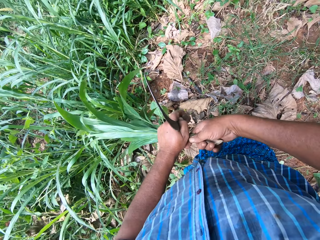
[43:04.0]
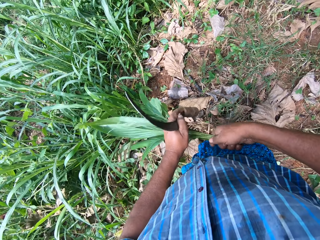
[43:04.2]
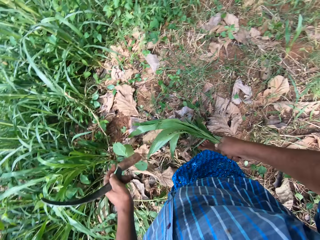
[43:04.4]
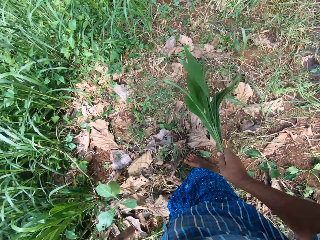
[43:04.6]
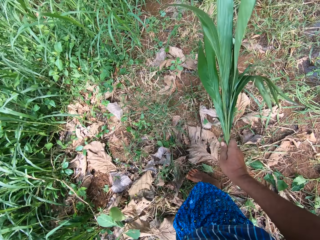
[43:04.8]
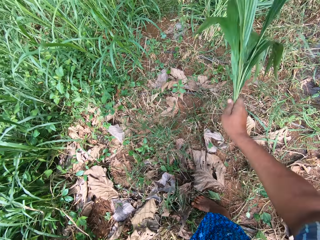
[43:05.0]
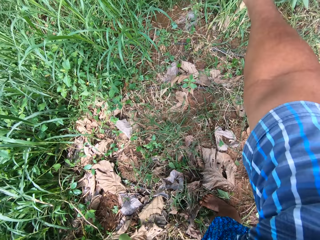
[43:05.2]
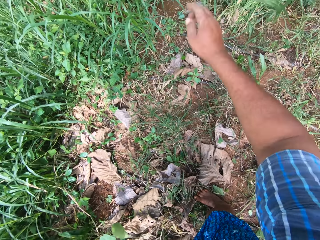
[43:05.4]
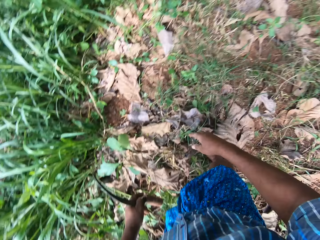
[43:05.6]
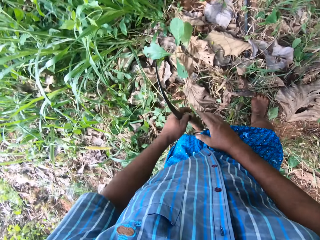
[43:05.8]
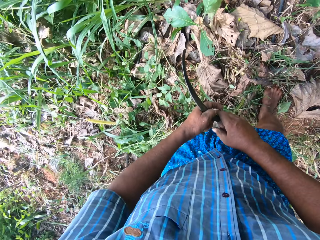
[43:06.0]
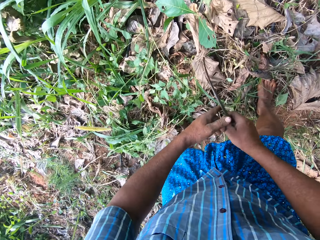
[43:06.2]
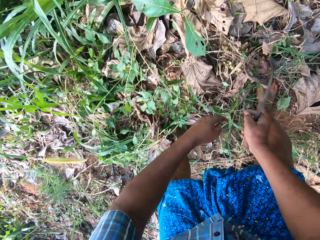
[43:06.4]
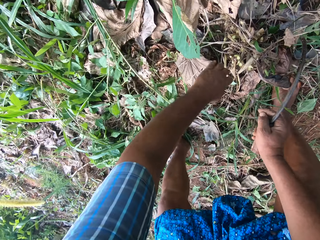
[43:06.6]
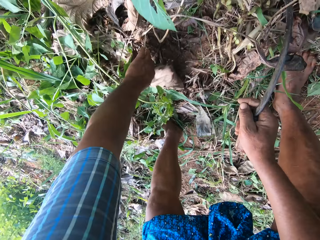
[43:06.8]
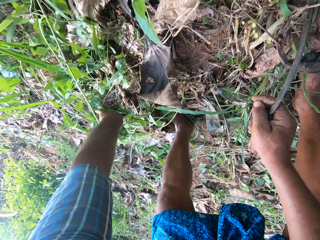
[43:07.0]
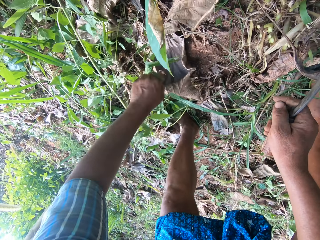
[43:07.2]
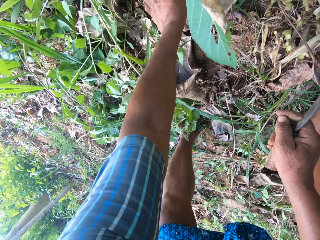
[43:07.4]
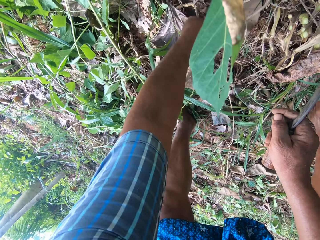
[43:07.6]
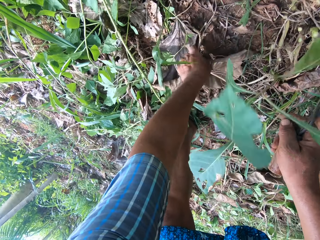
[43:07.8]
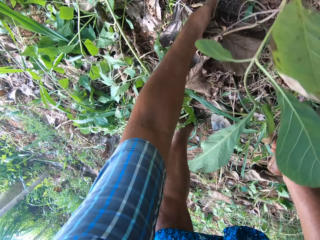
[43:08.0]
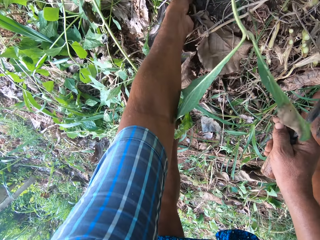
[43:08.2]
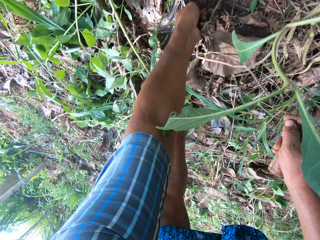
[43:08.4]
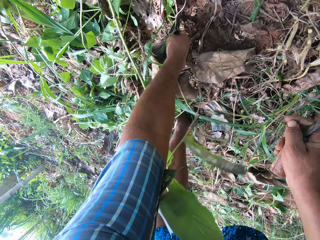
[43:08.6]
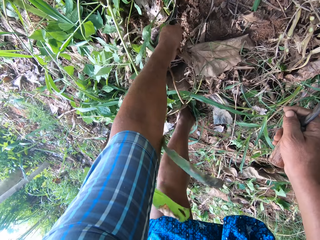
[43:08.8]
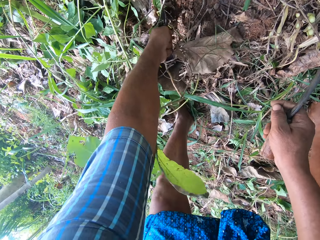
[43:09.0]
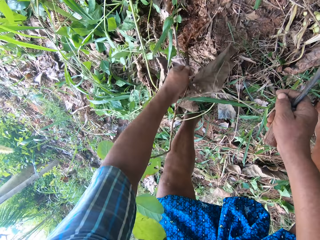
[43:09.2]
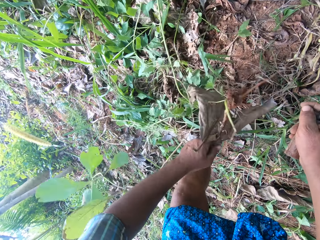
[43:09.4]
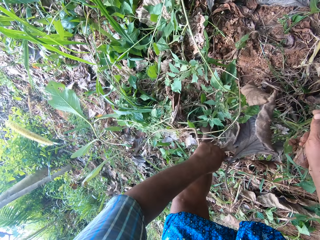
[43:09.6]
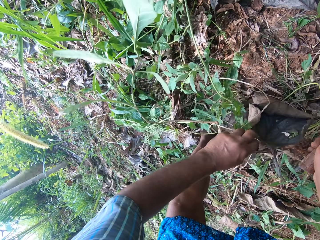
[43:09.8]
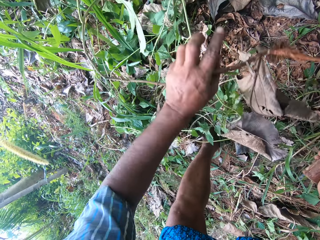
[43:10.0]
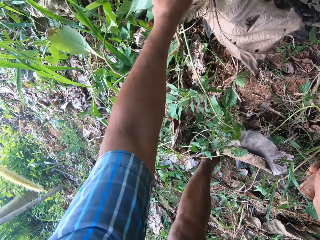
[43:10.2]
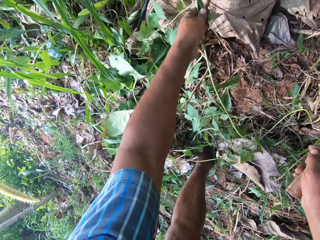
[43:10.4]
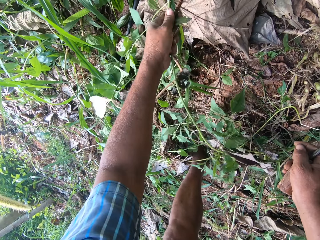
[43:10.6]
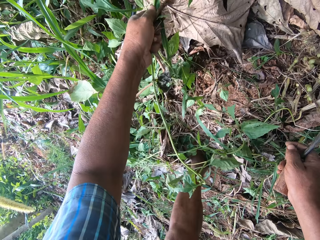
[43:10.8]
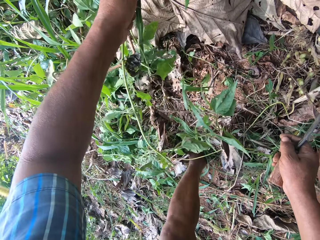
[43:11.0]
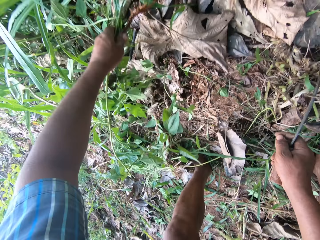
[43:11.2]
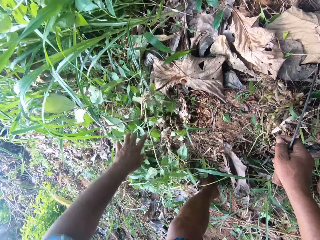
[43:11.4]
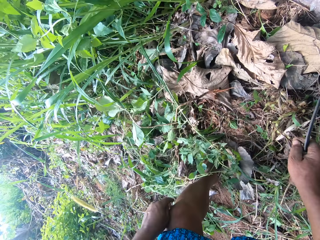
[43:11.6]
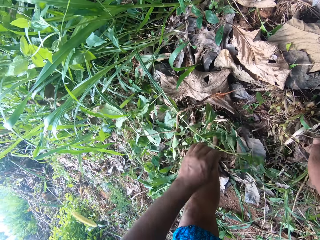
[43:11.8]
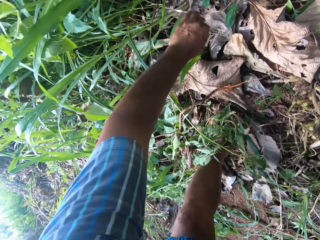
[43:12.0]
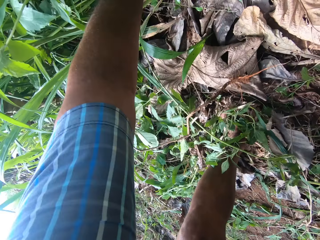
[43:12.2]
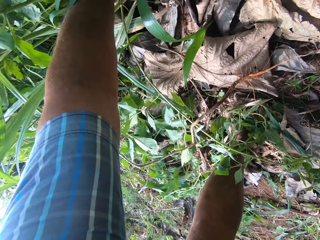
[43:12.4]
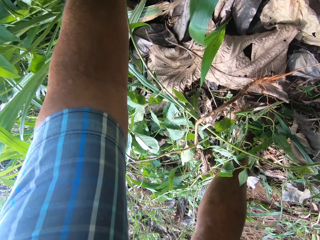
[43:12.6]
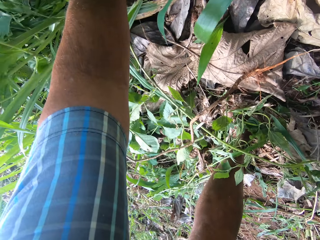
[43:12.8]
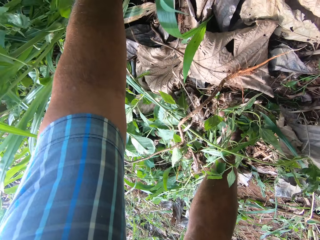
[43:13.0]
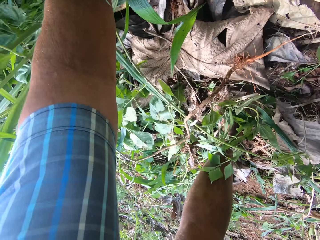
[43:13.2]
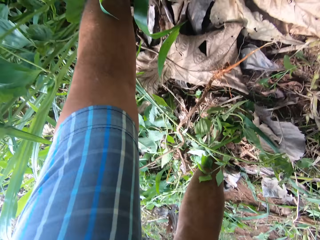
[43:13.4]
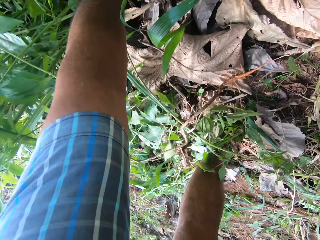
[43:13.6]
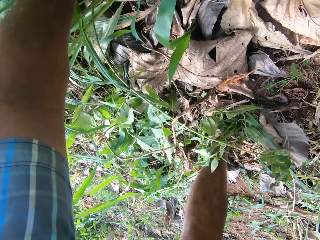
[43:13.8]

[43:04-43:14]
The camera wearer drops the napier grass. He uproots plants with his hand.

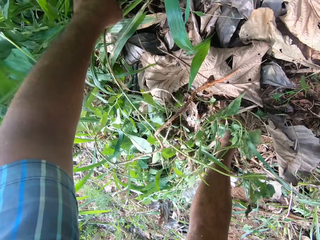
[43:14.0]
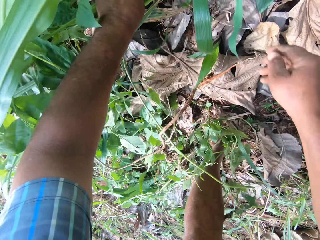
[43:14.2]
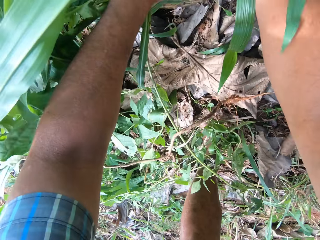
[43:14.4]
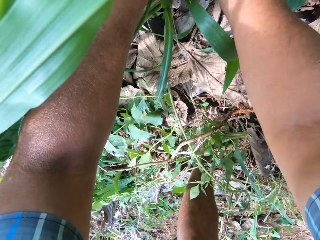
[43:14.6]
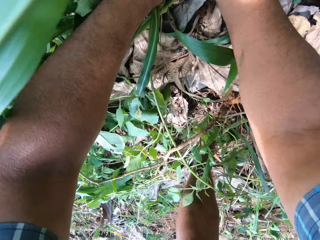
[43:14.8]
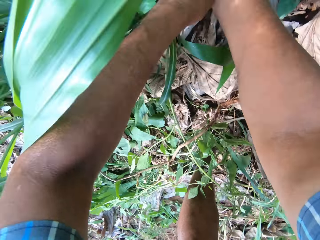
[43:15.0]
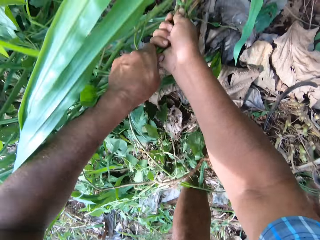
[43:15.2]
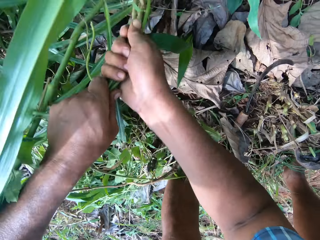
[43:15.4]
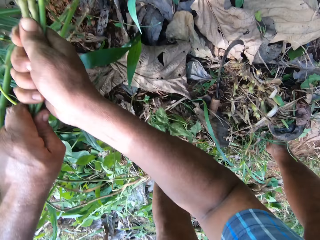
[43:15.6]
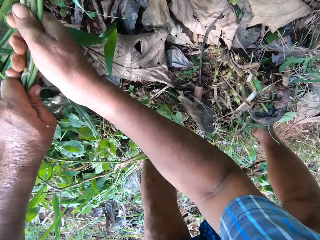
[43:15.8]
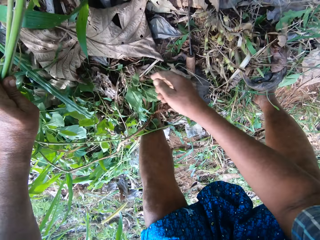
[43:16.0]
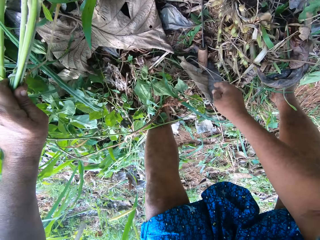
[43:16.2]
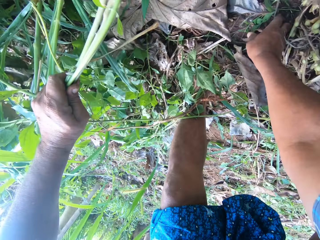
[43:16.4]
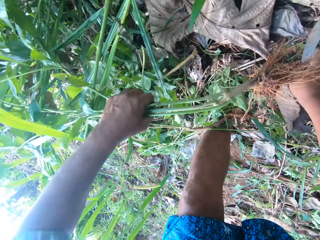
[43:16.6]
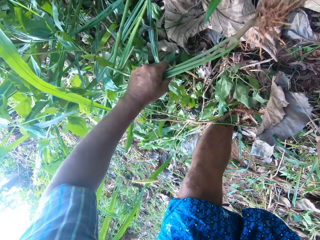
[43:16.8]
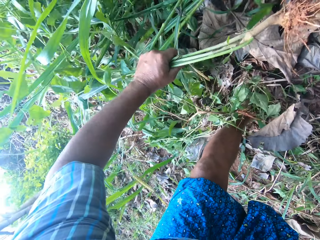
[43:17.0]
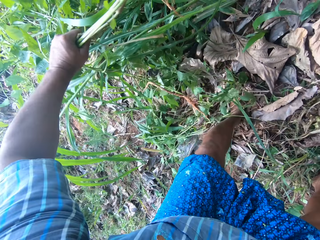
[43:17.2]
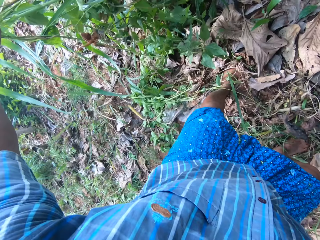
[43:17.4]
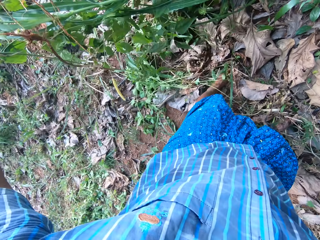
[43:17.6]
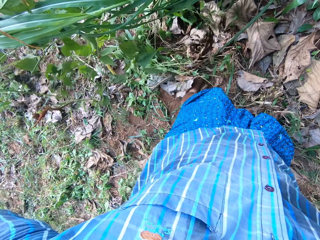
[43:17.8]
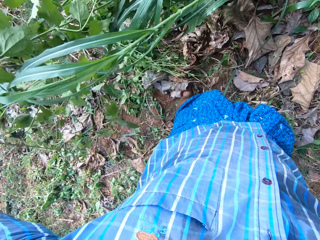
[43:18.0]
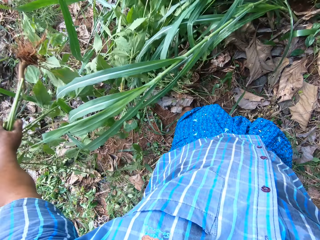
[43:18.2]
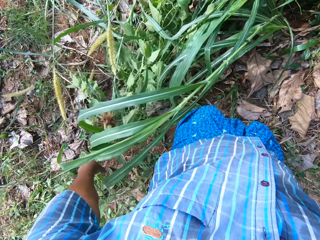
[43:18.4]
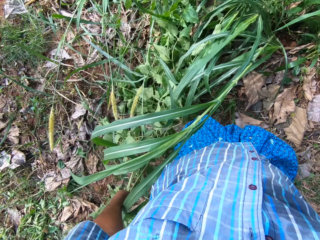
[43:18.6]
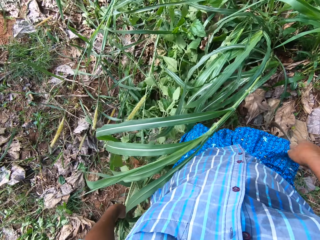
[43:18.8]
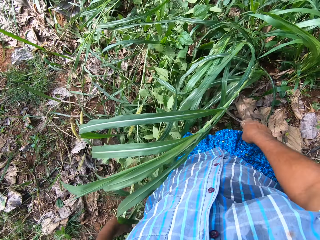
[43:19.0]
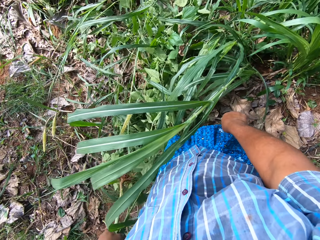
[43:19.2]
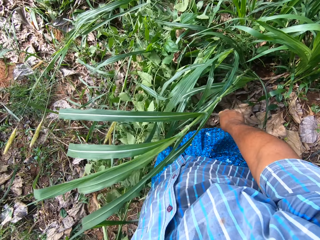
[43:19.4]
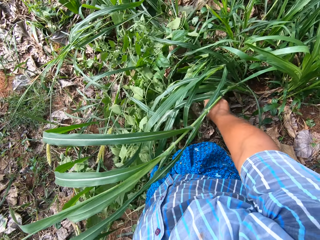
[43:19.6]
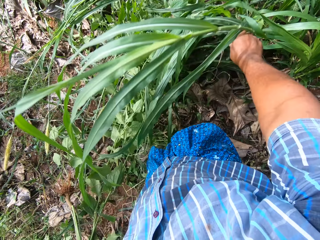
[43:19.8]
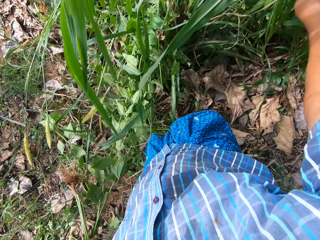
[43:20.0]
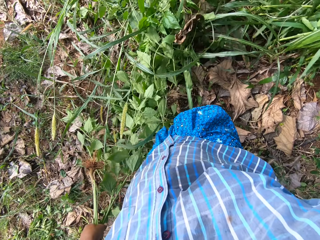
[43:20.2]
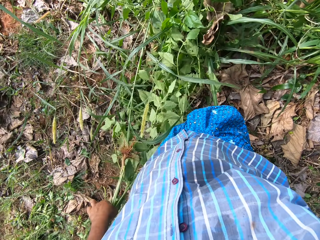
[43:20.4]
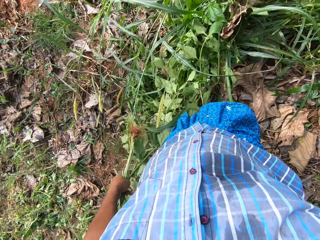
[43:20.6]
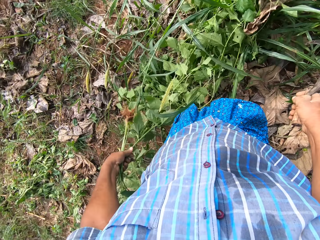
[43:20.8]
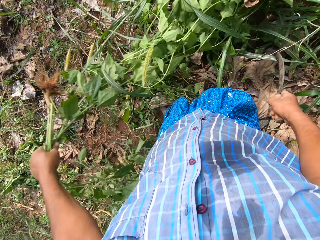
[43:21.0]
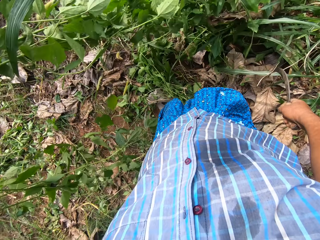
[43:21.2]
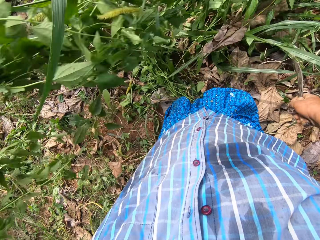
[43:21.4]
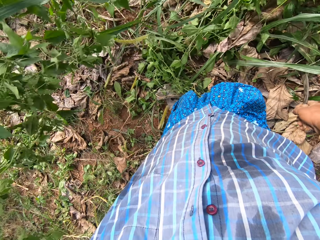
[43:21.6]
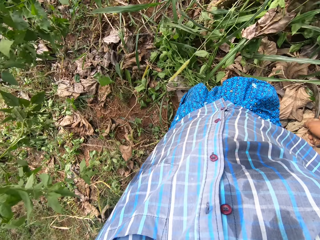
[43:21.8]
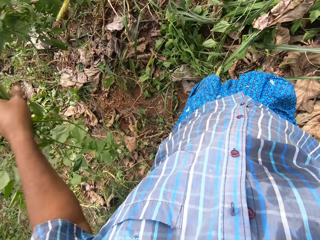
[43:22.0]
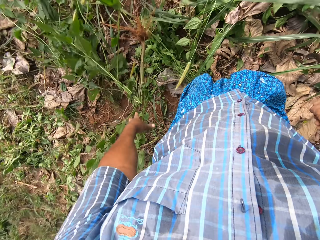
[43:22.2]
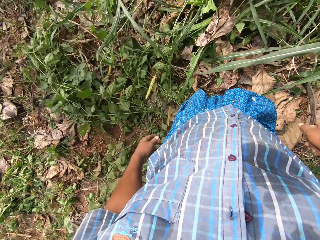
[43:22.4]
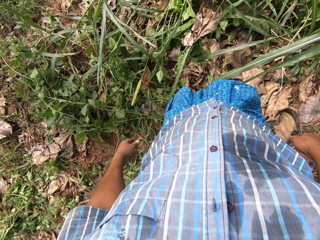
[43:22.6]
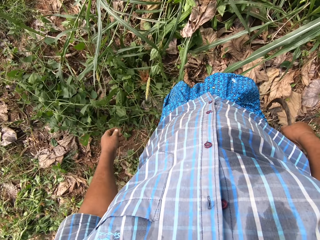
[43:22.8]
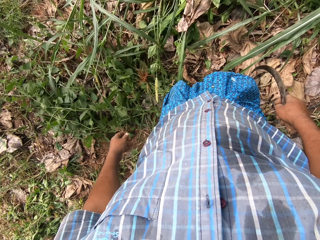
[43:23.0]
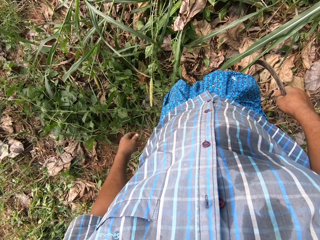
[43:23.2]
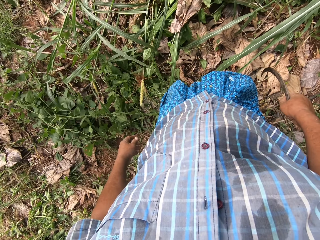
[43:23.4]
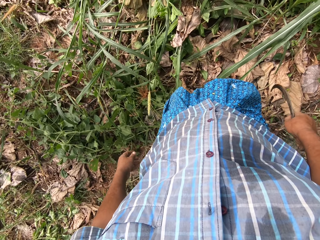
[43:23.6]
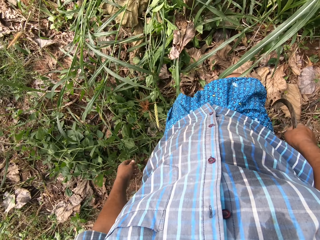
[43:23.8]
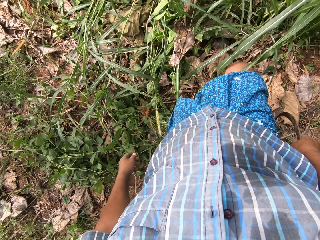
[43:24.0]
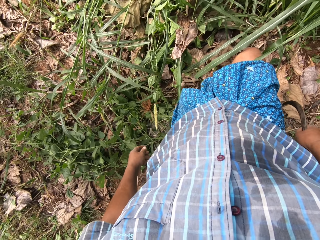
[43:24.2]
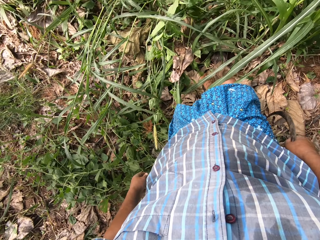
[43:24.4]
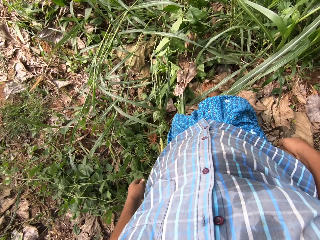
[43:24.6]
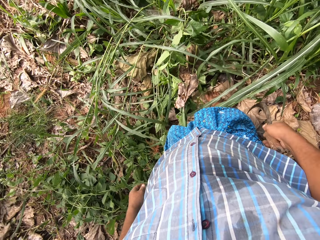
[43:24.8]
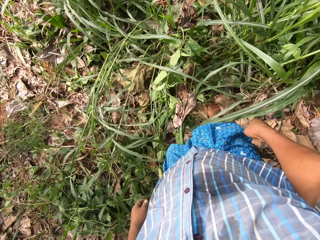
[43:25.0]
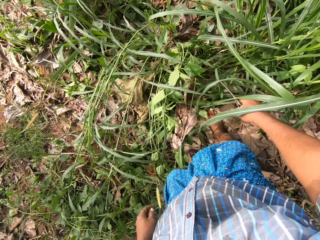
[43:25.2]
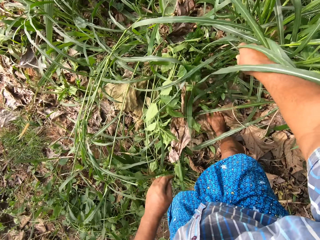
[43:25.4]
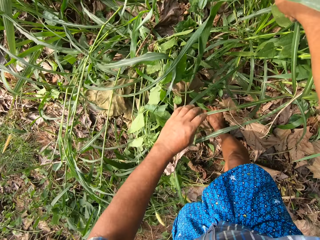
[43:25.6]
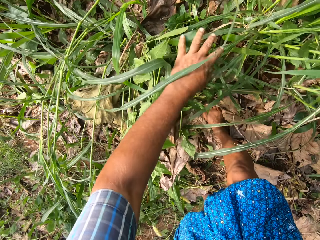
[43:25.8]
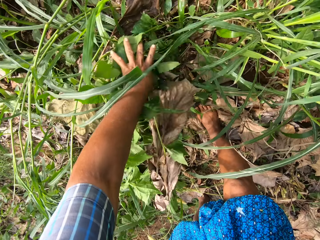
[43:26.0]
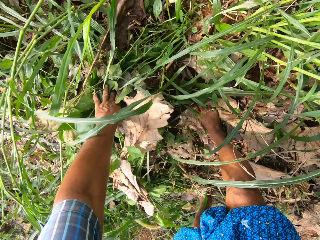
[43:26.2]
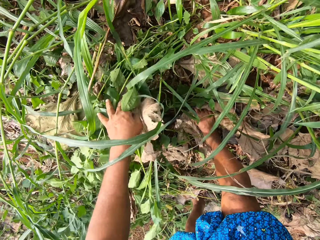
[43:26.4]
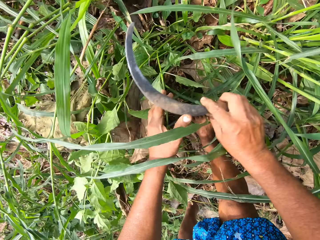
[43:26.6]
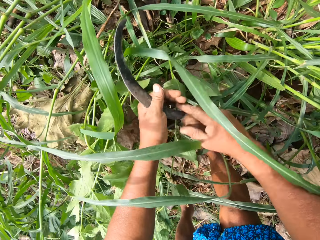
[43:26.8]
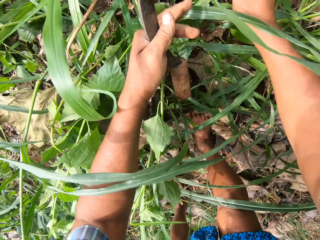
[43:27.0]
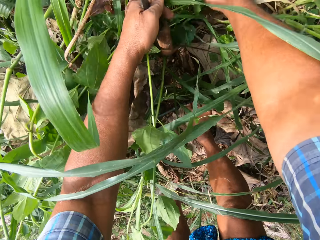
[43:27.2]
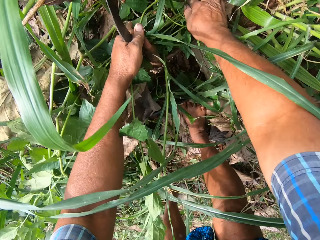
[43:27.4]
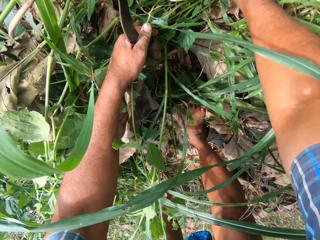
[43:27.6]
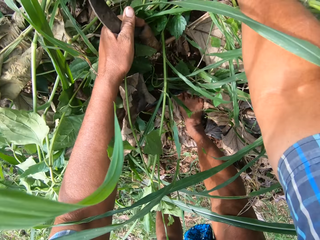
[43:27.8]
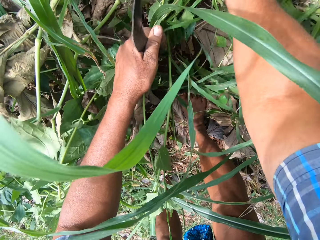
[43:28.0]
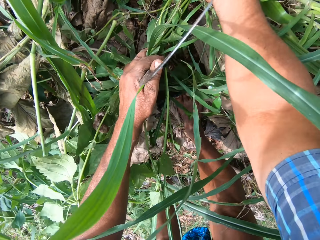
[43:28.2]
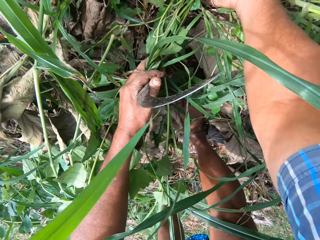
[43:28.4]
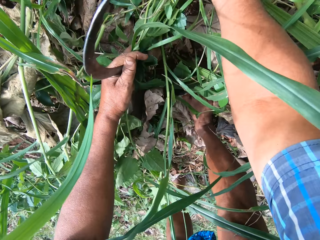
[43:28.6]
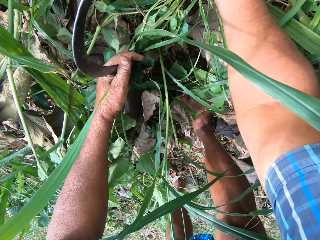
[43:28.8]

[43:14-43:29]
The camera wearer cuts the grass with the sickle. They pull a weed. They drop the plant on the floor. They touch the grass with their hand.
